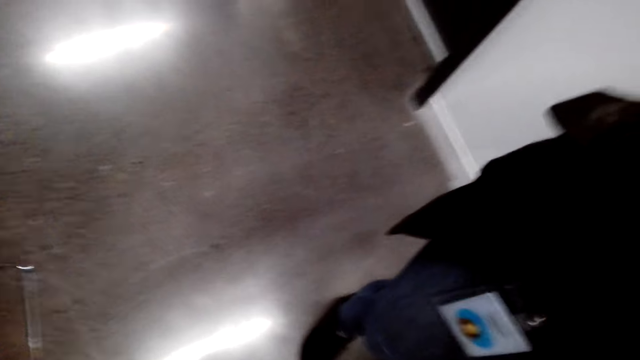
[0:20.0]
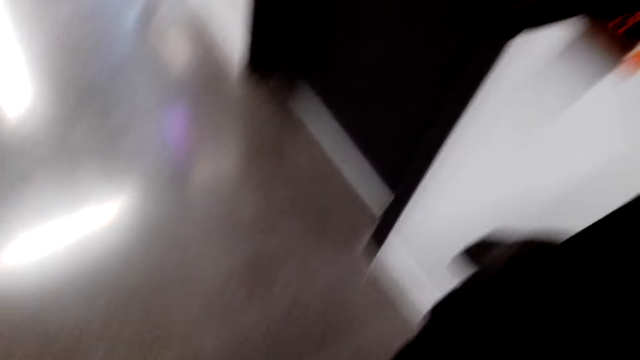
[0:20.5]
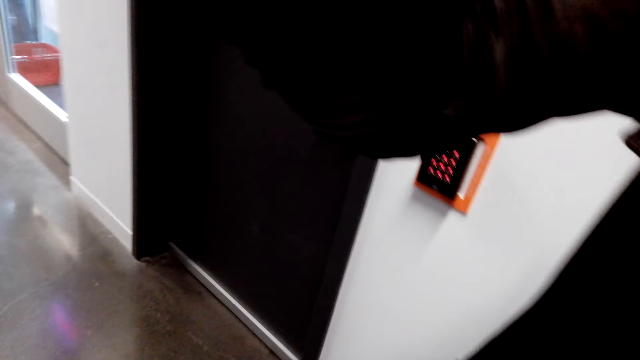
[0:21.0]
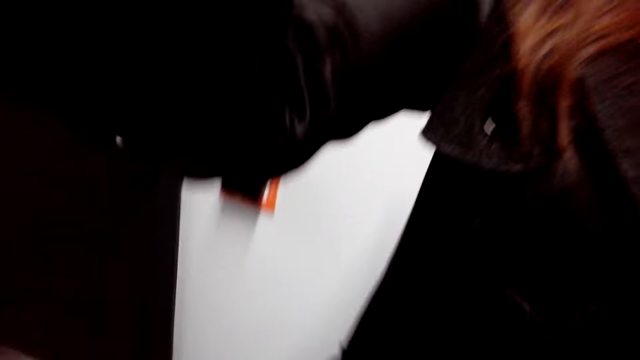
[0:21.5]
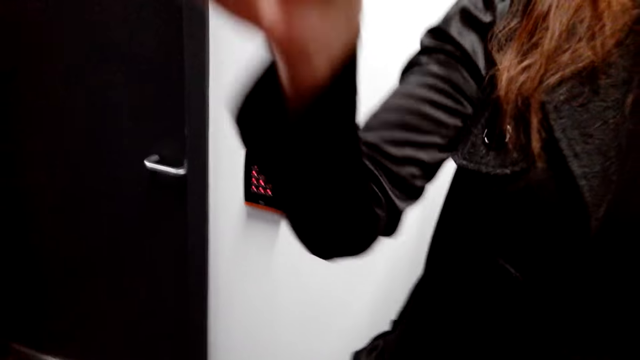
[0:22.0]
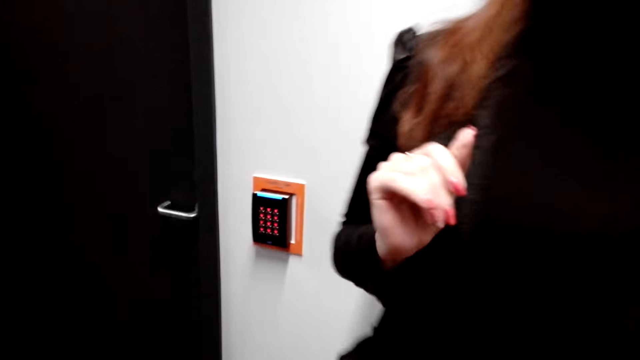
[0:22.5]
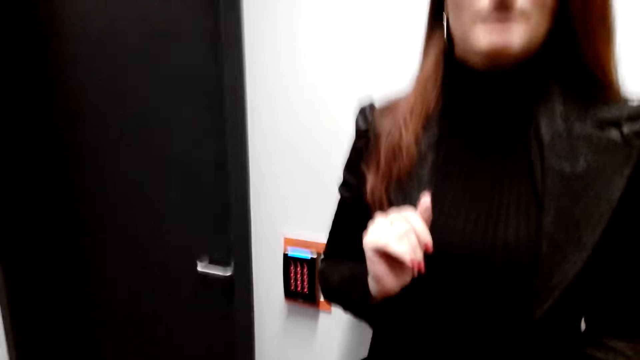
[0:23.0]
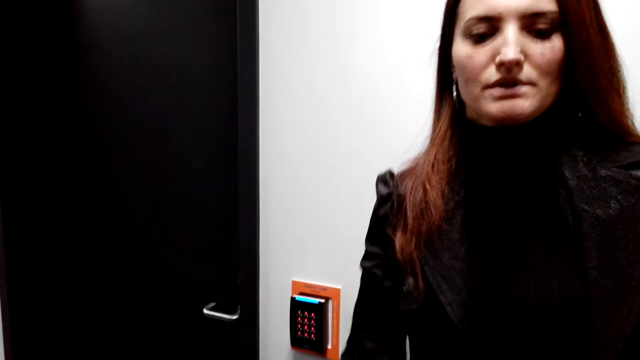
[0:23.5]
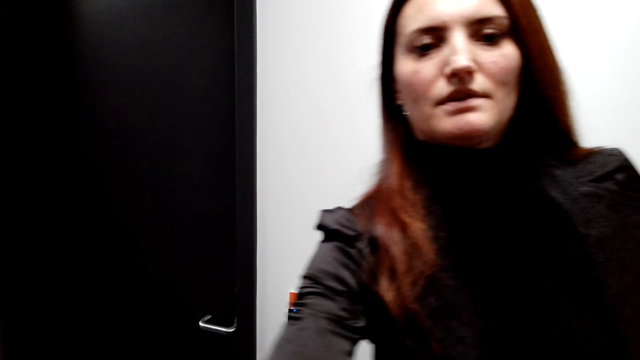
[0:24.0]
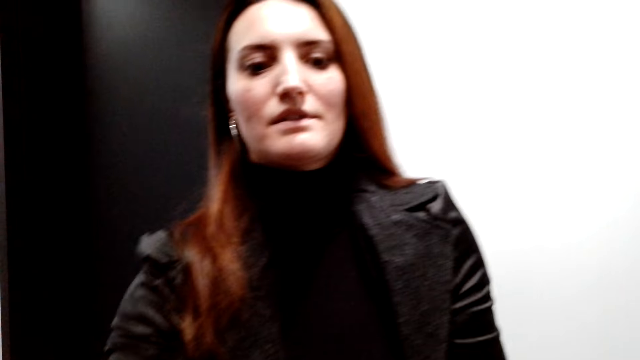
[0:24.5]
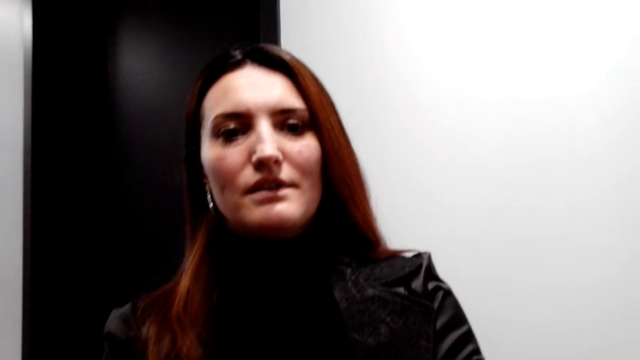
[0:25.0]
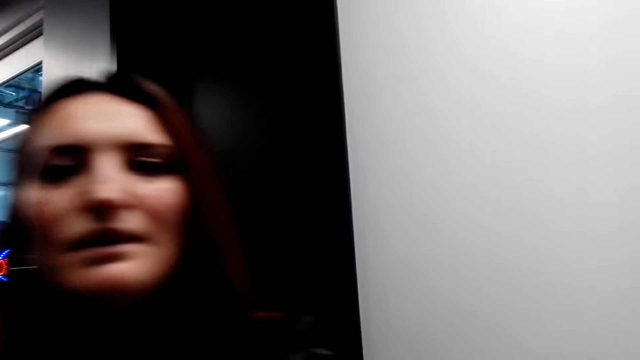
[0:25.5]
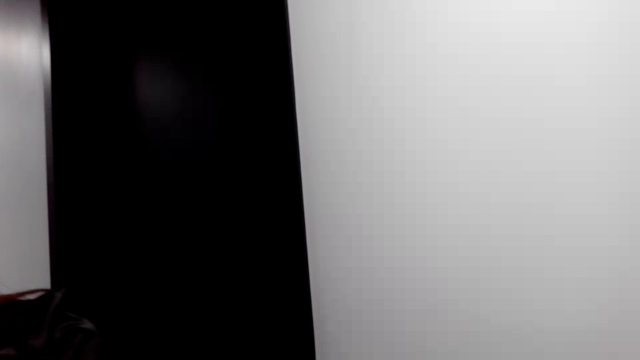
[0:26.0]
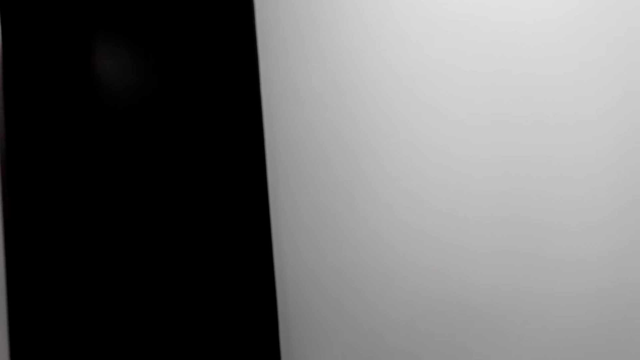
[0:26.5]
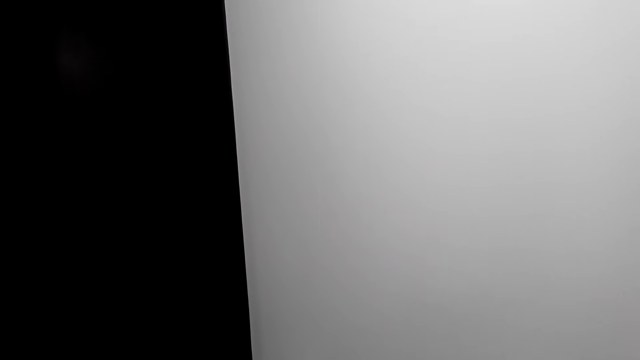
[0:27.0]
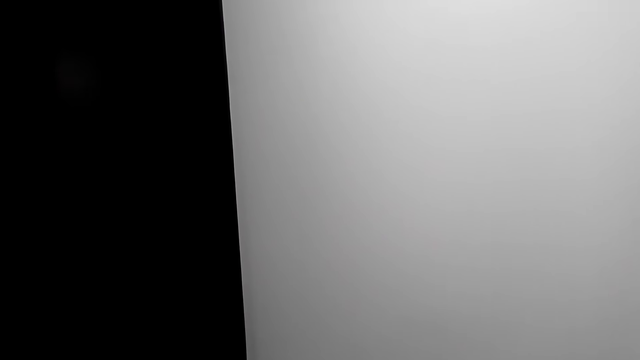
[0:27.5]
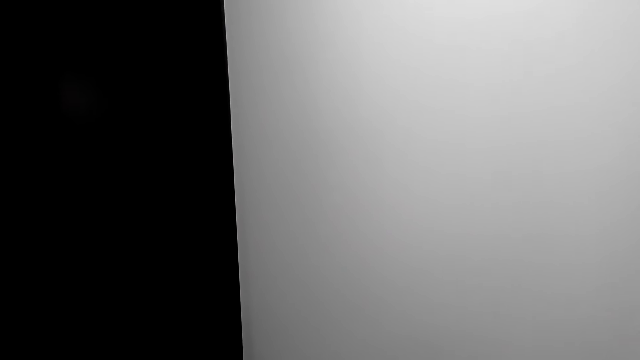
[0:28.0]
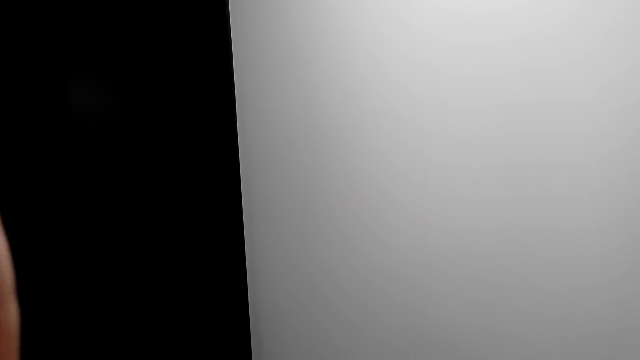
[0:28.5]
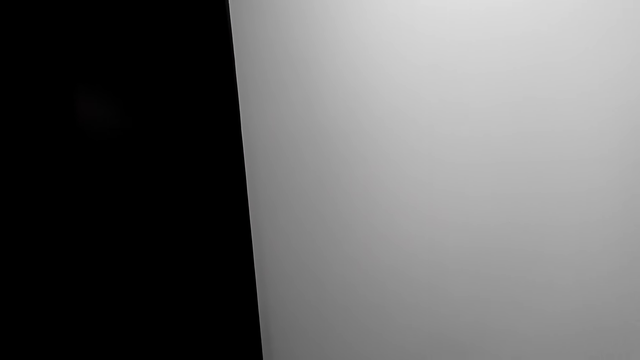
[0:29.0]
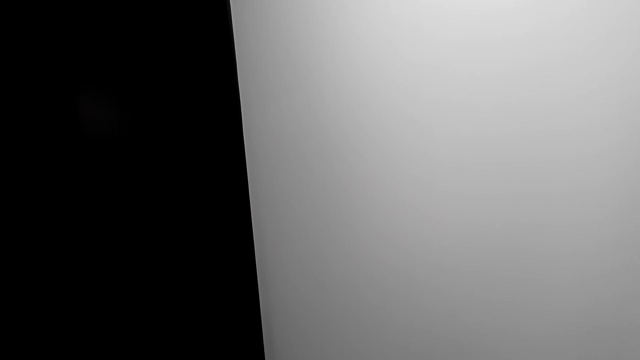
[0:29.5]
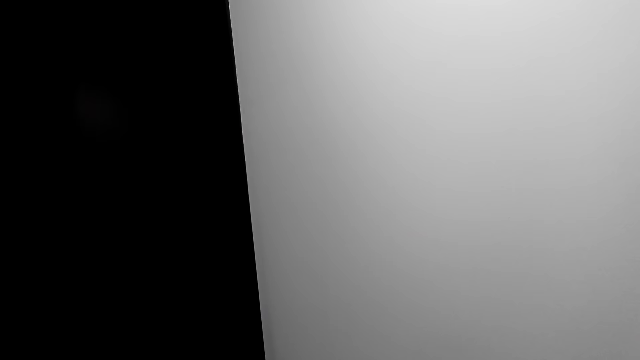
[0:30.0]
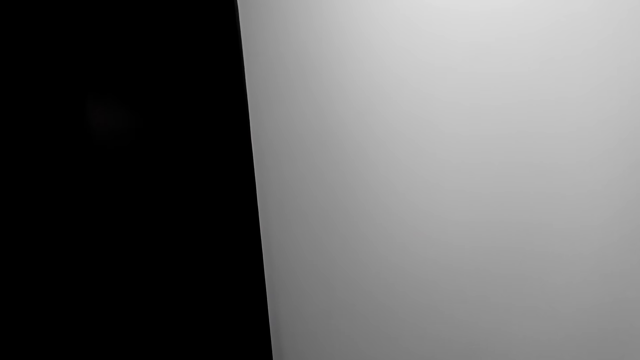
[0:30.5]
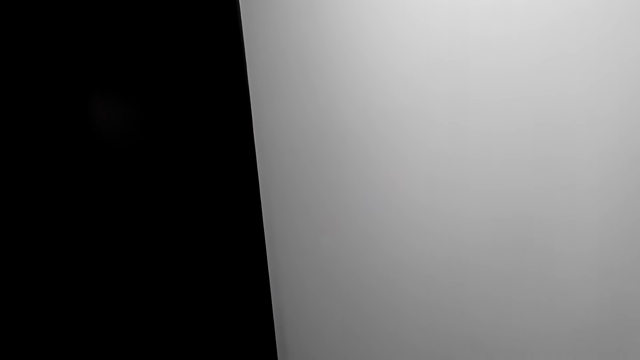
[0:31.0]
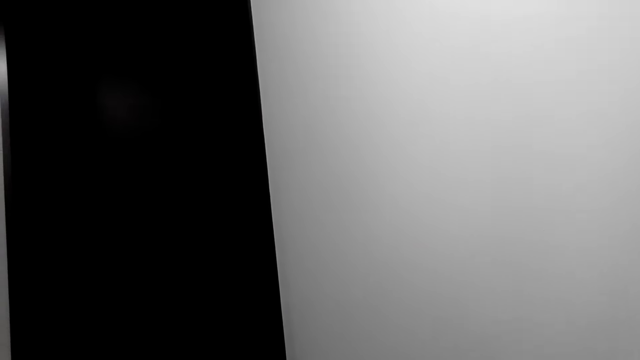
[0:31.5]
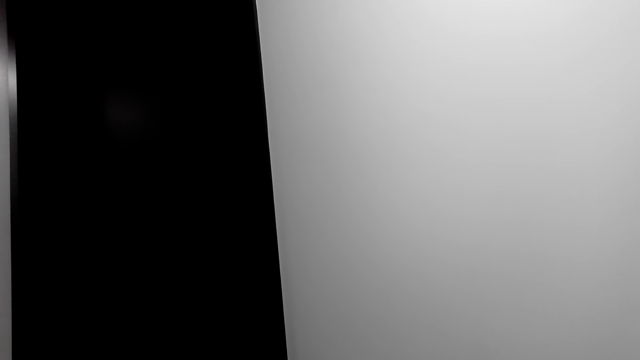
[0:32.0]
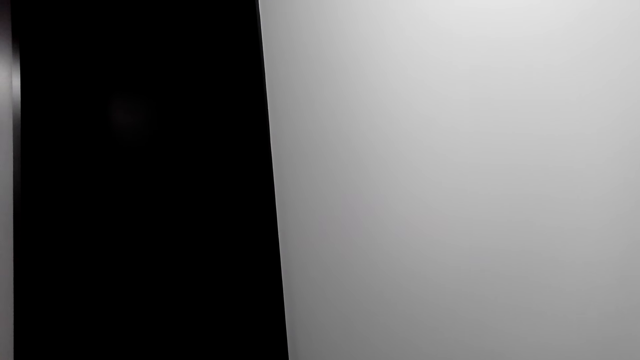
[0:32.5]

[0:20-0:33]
A lady fixes the camera of the camera wearer. The camera wearer talks with the lady. He lifts his hand.

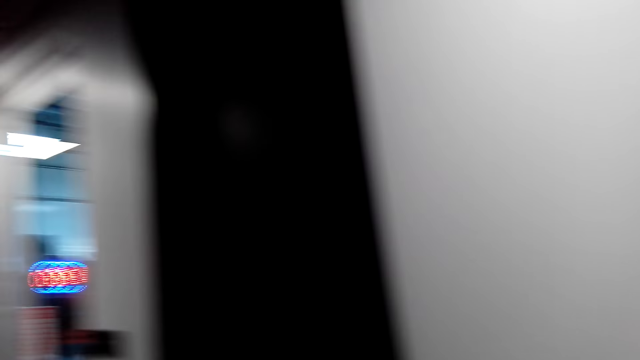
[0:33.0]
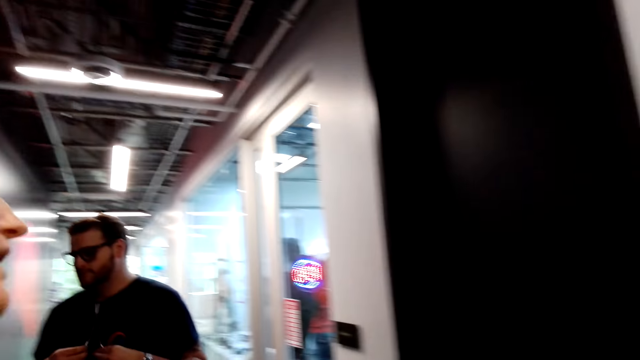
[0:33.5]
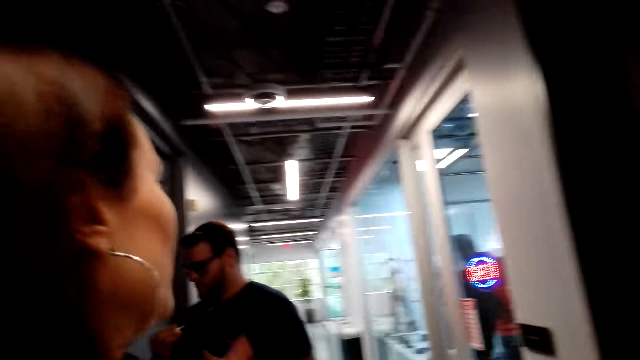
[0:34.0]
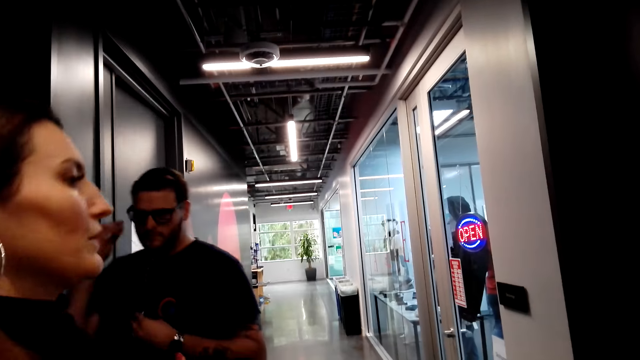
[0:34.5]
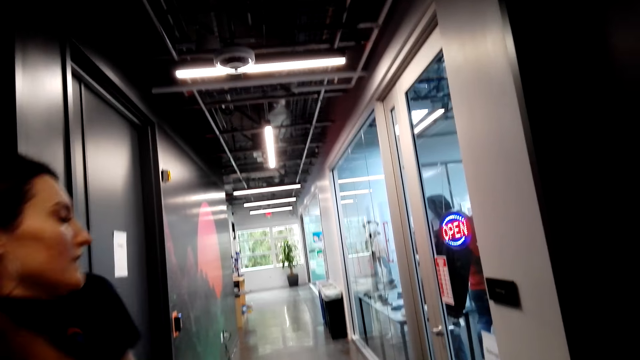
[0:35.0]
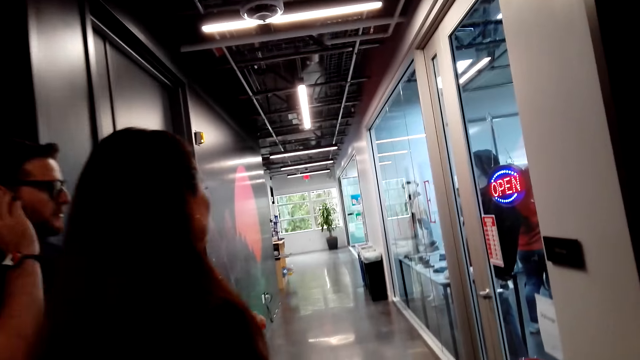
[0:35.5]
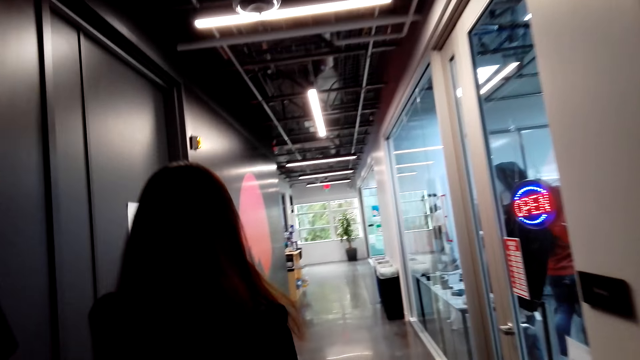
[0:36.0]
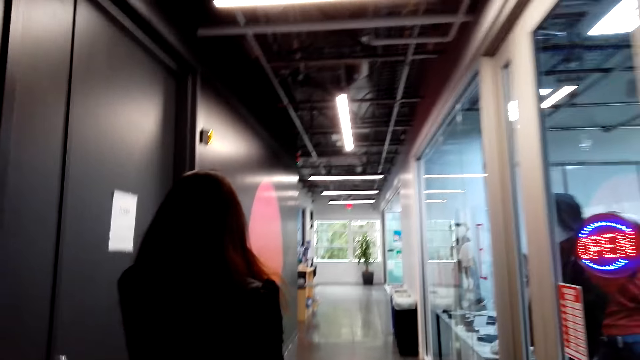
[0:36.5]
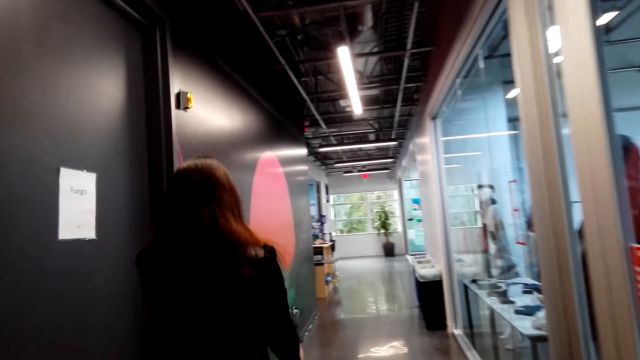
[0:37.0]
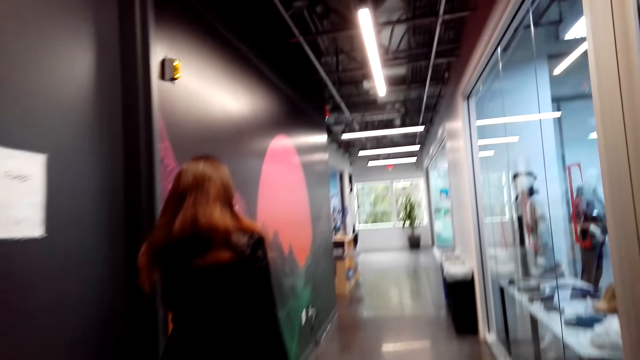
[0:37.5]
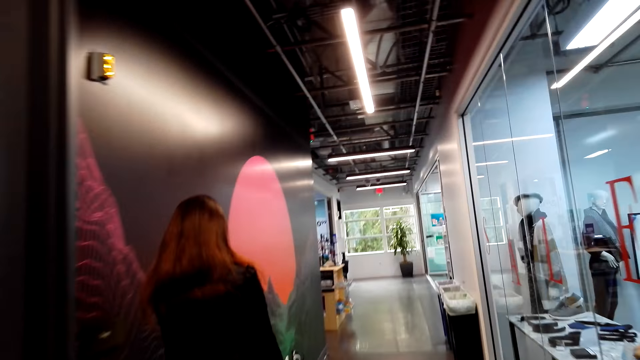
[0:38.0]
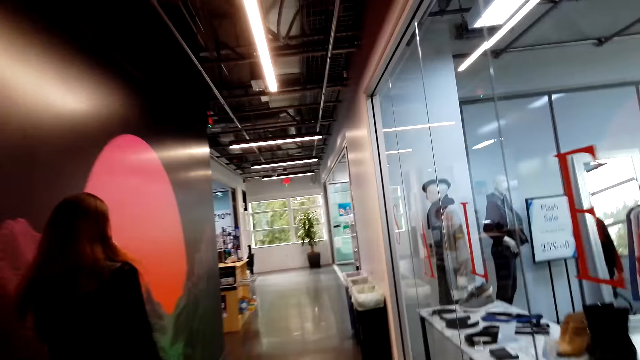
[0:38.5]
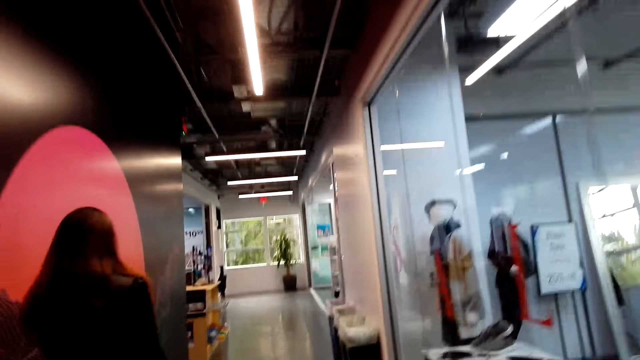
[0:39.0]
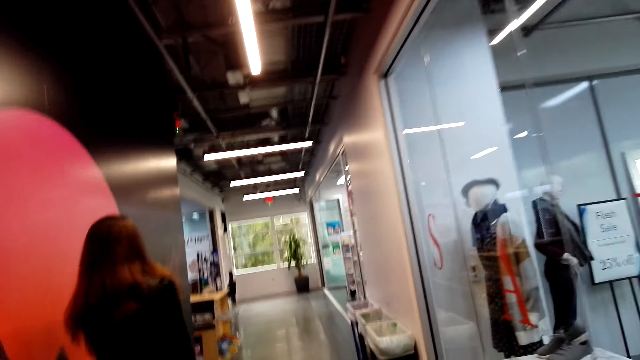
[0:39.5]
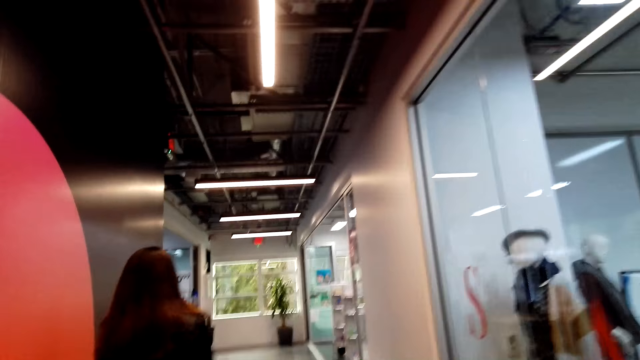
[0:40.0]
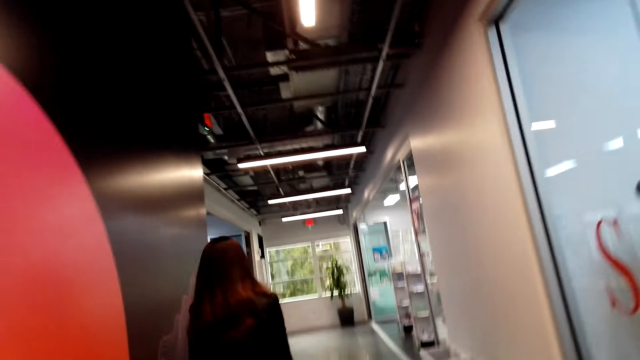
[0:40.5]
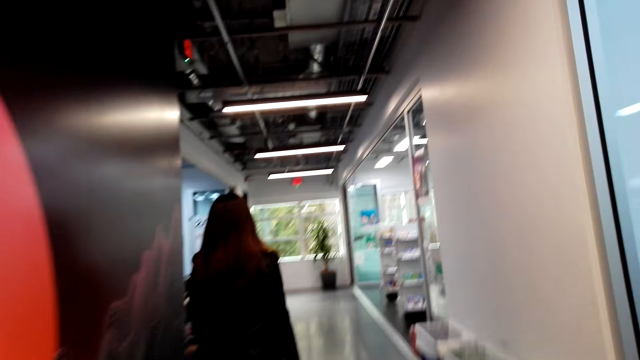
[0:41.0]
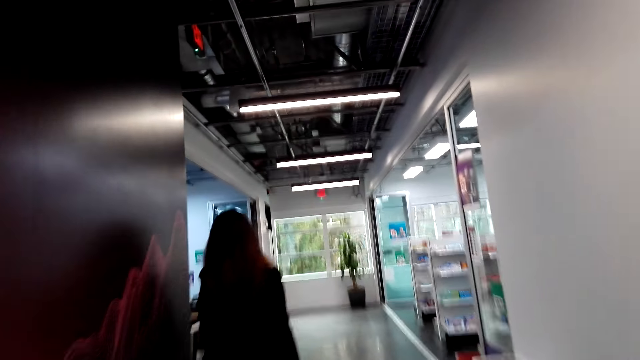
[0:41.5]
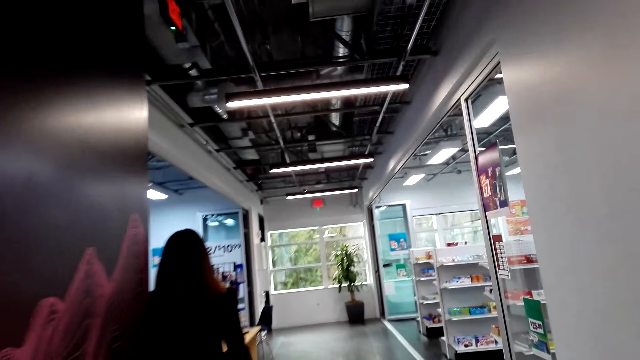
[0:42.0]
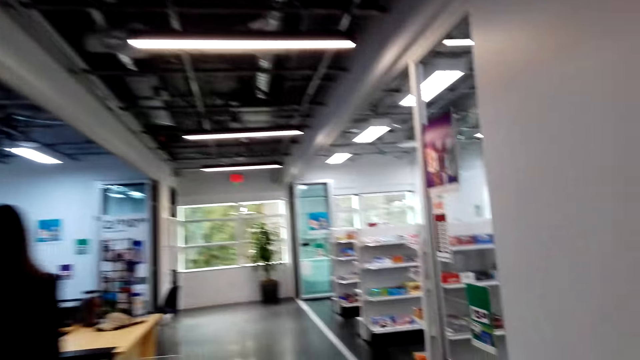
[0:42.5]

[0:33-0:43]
The woman converses with the camera wearer. The camera wearer moves around the supermarket. They follow the woman.
